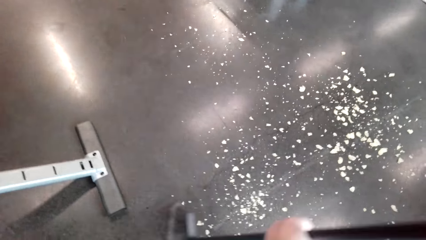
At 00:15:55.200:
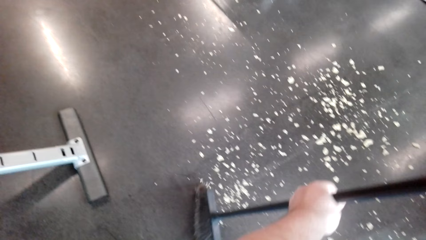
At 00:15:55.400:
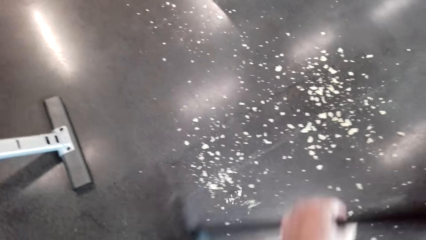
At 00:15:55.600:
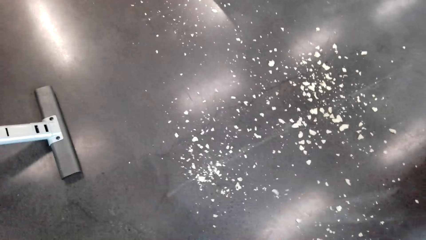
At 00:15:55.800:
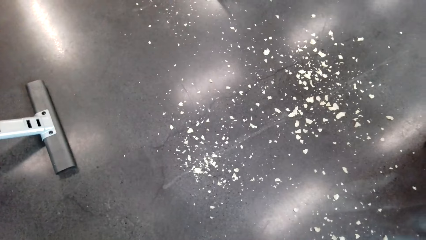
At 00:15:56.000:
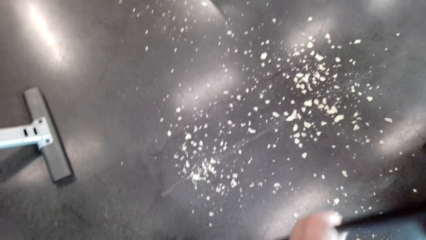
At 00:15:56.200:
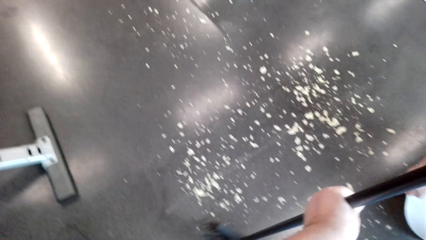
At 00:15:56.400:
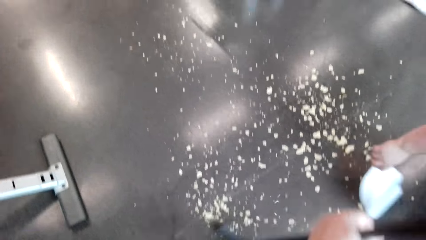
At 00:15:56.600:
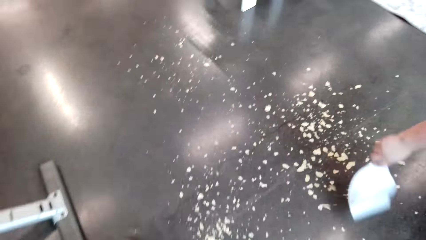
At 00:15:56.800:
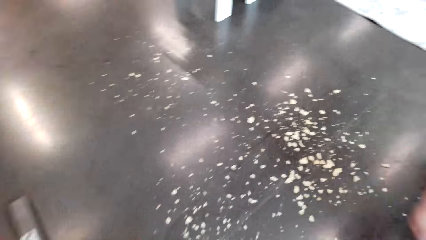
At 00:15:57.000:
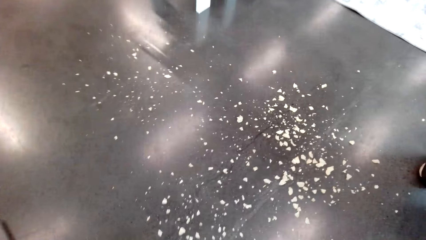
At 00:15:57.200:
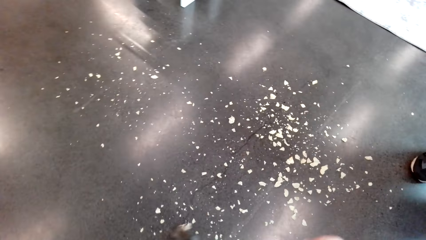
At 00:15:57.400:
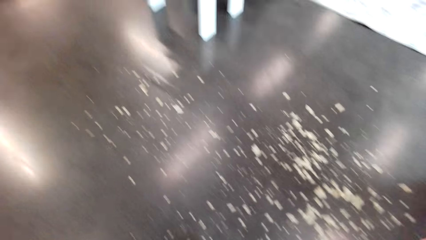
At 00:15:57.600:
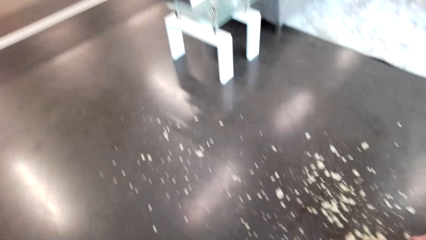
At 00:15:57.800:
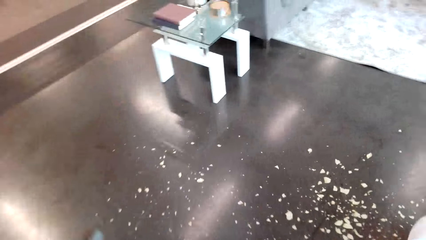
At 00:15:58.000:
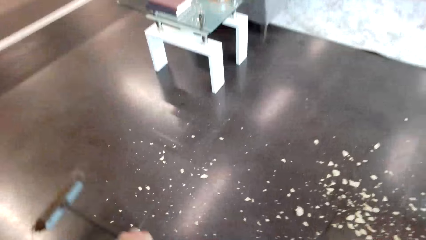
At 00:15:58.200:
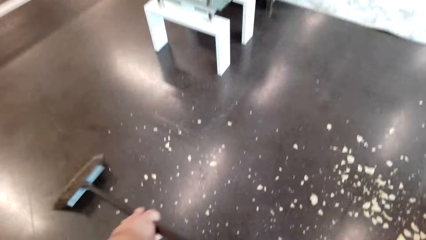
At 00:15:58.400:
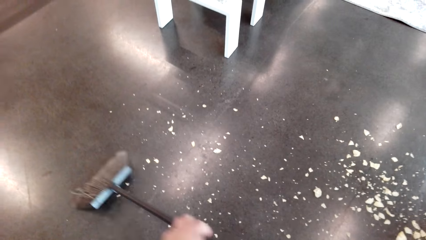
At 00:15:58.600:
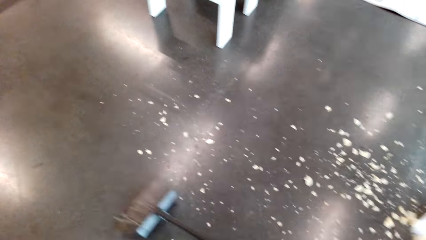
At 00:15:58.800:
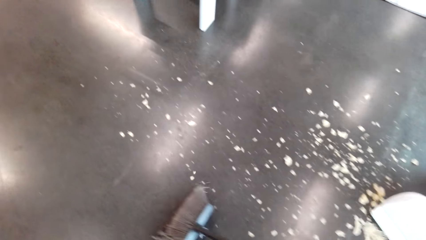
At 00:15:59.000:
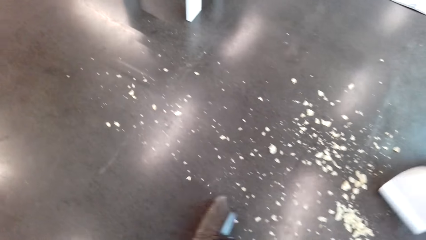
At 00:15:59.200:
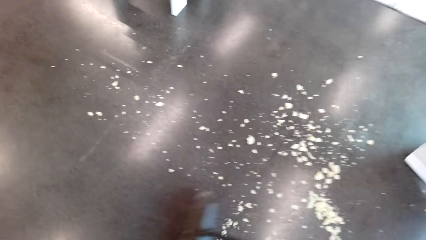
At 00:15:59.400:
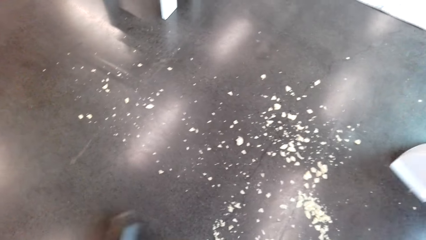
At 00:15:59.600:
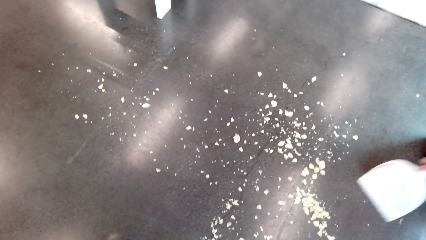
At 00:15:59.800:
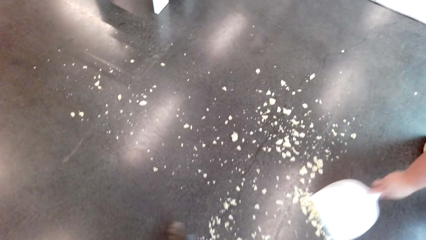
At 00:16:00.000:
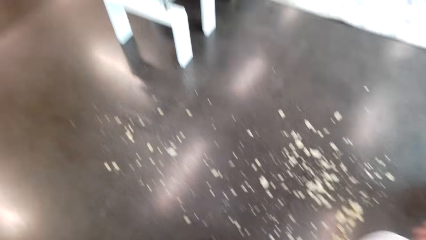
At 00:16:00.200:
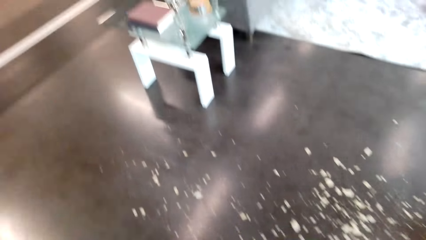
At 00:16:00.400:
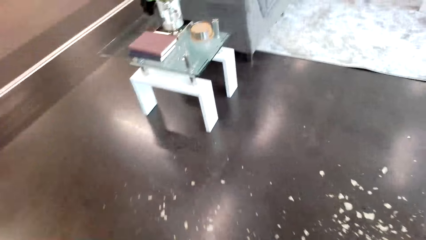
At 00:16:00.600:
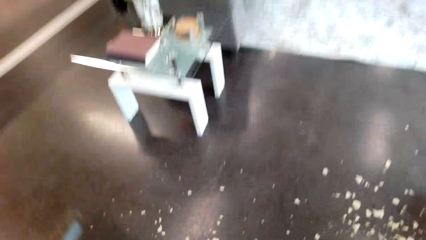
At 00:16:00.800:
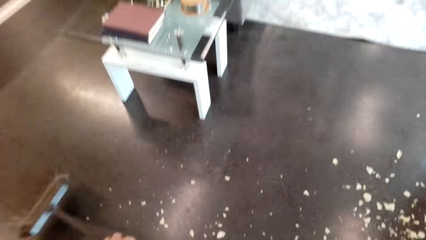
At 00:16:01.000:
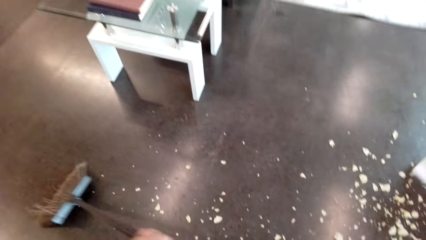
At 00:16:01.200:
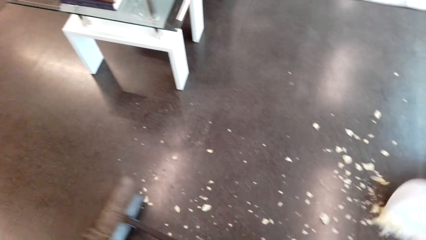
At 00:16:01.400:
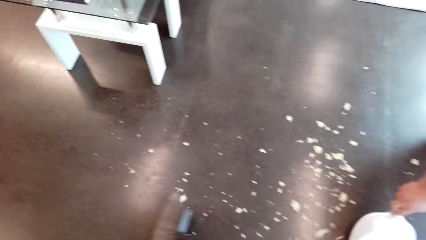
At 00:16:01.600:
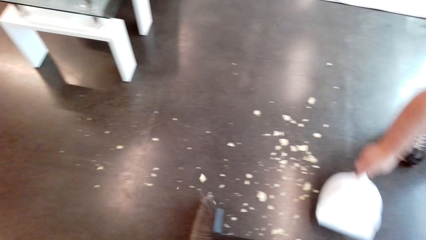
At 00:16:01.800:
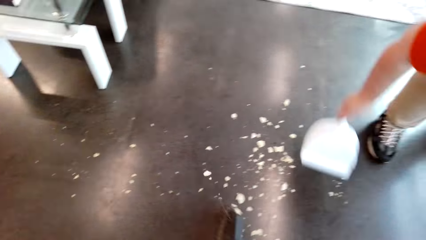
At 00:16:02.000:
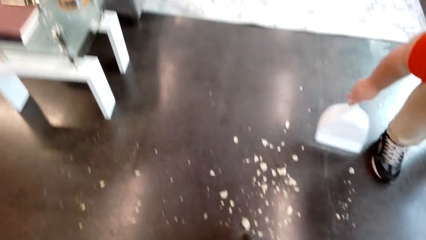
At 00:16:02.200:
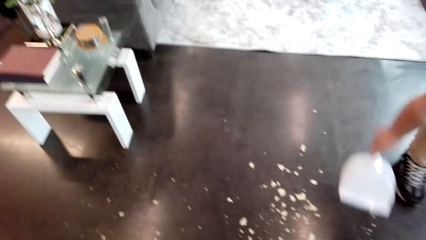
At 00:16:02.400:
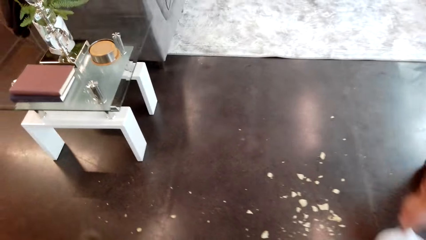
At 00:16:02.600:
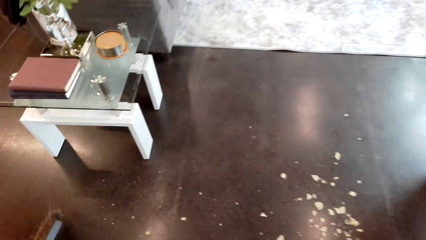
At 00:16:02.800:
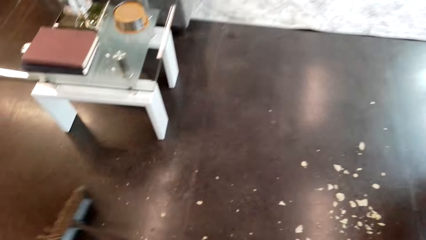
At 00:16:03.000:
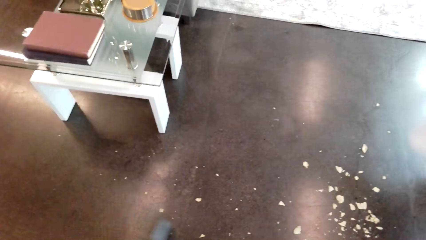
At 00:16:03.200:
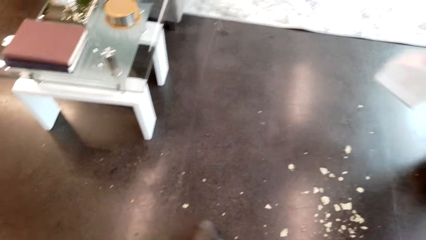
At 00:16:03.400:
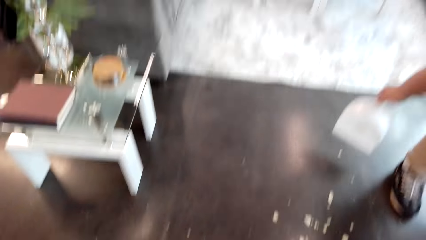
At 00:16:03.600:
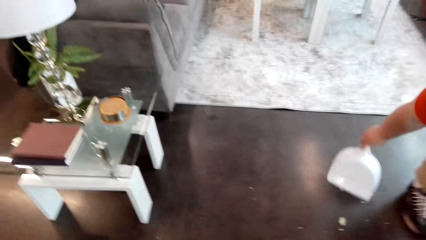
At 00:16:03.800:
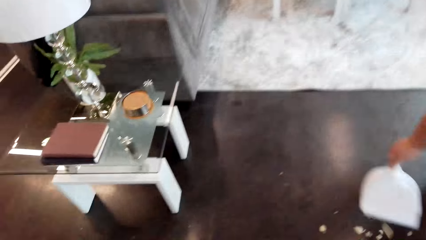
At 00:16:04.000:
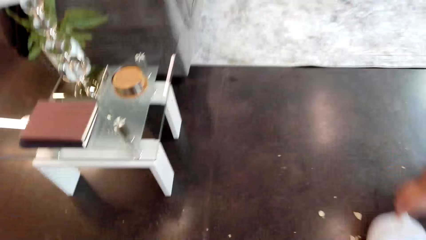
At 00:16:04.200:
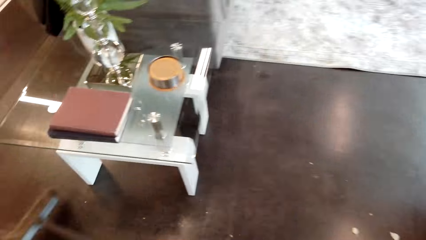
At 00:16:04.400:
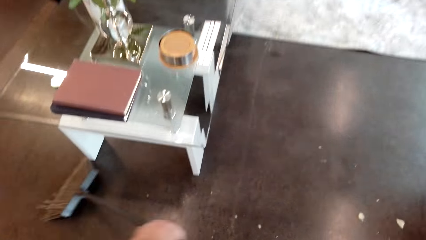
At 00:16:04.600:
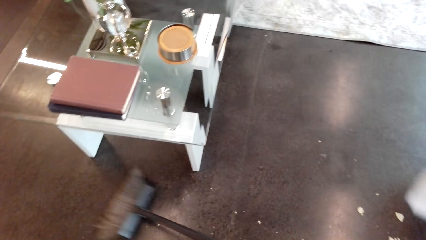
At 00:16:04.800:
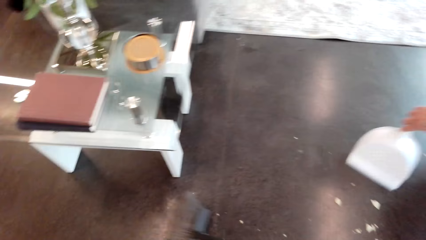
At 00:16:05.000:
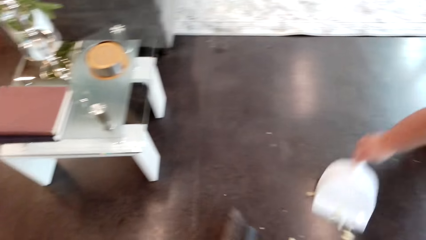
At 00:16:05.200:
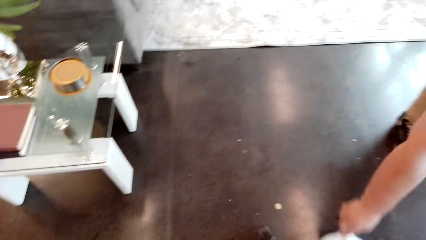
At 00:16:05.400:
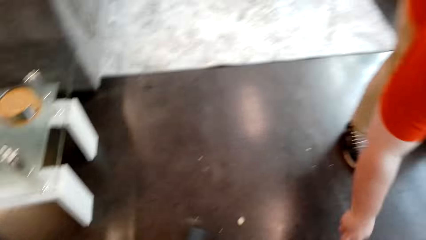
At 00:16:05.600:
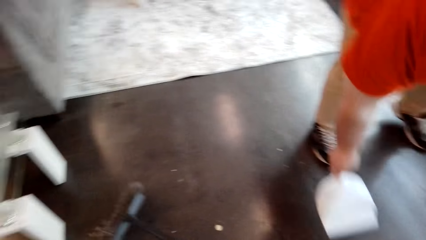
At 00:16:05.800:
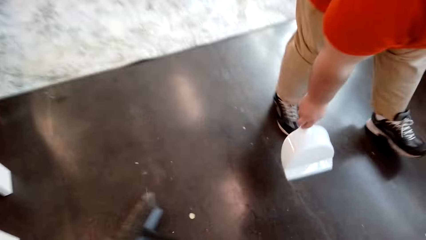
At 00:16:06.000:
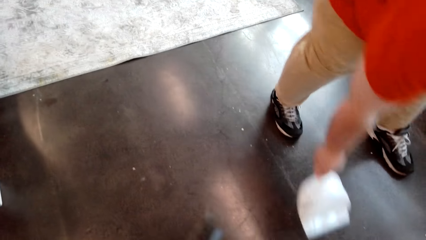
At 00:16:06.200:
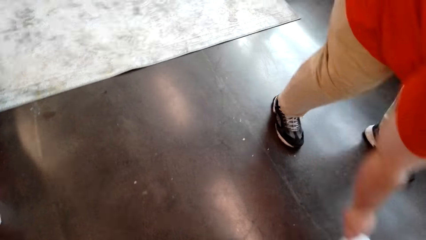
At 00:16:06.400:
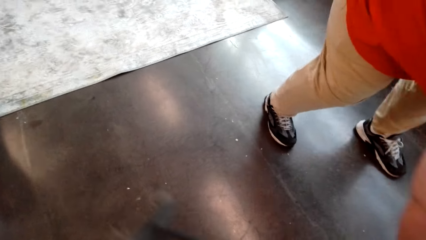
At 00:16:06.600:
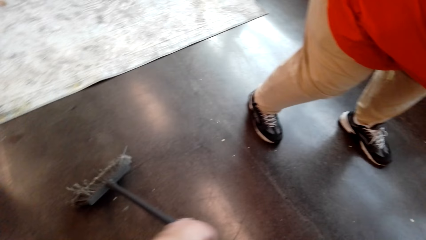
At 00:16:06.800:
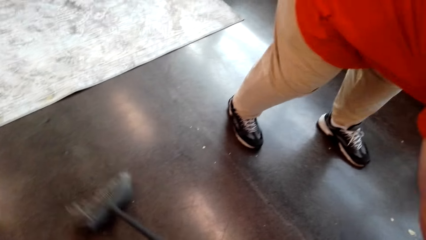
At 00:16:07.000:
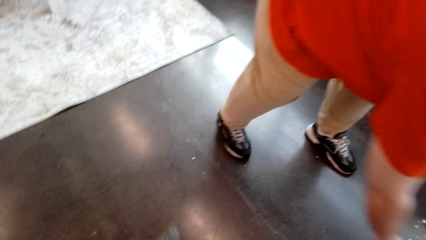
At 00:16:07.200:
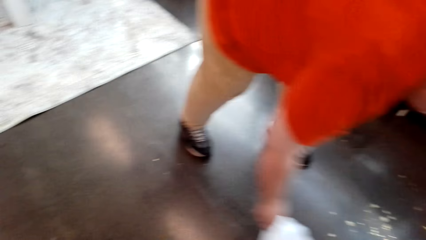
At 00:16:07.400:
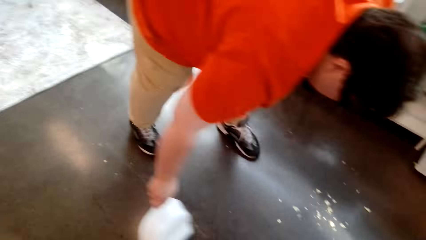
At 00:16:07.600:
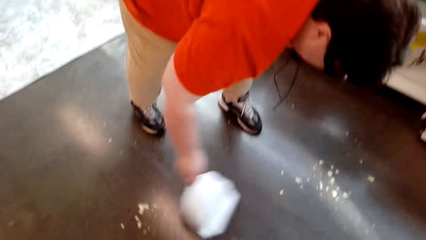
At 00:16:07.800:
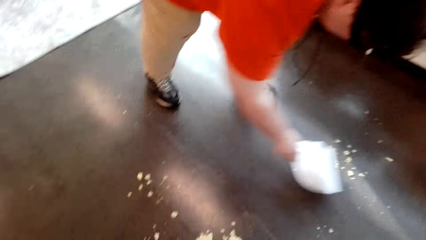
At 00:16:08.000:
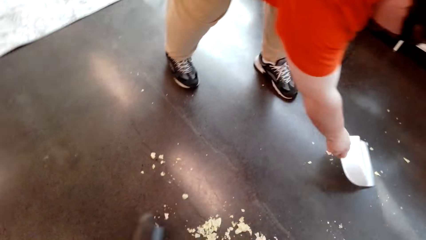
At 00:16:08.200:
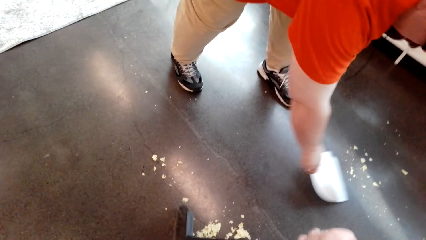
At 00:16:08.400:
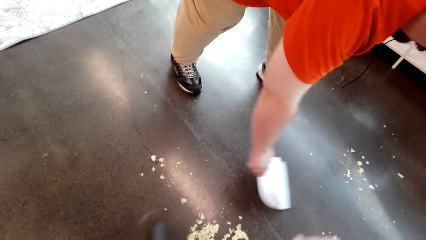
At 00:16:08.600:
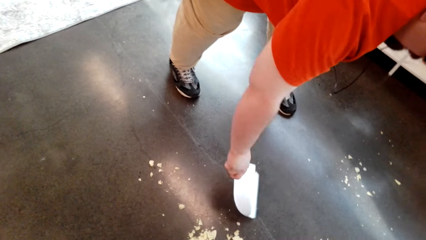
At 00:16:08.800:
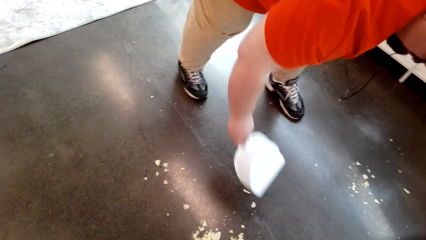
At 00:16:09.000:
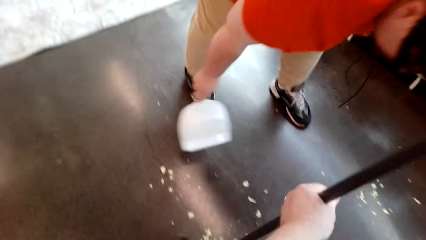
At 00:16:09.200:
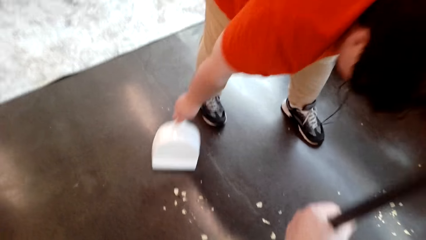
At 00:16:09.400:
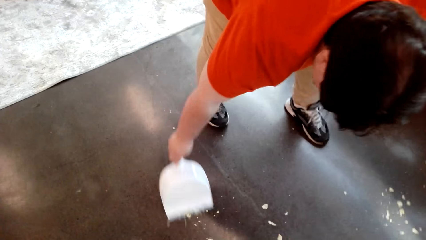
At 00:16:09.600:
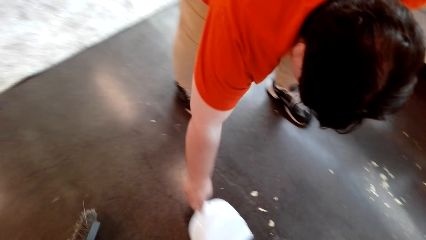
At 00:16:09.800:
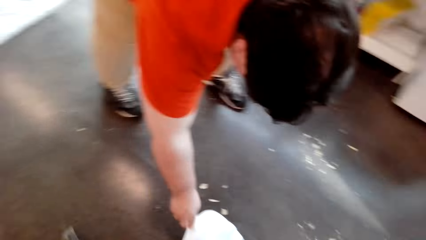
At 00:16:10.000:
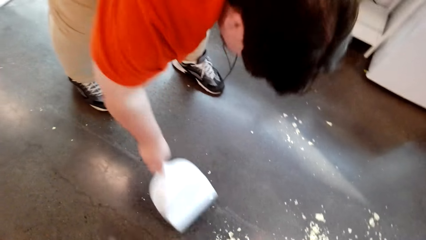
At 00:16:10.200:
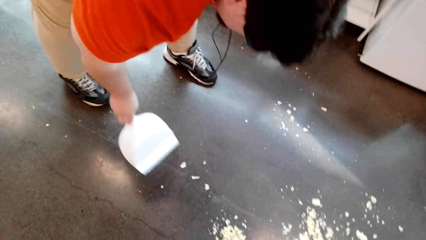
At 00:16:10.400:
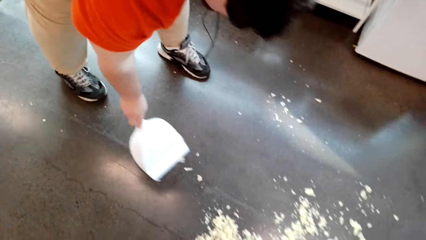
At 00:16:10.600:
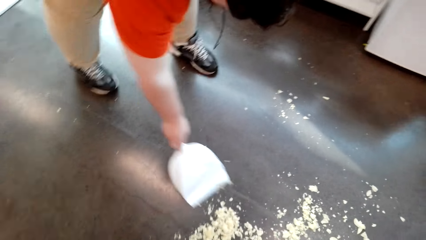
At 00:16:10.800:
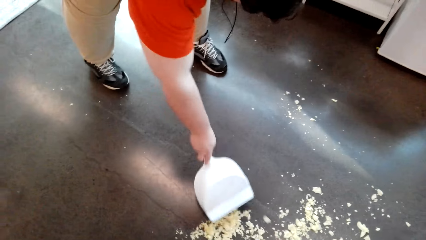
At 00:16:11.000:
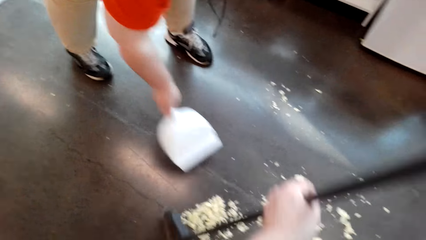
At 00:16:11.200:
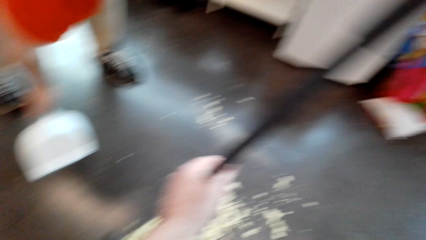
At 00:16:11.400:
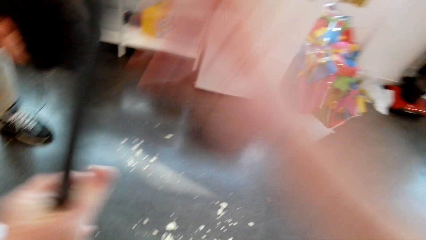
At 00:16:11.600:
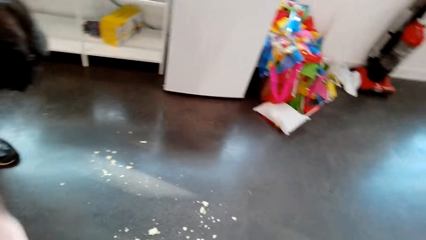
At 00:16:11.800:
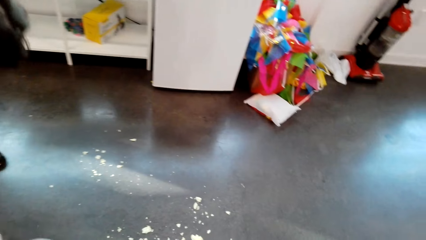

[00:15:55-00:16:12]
The camera wearer sweeps the floor with the broom. A man sweeps the floor with the dustpan. The camera wearer sweeps the floor with the broom. The man puts the dirt in the dustpan. The man puts the dirt in the dustpan again. The camera wearer sweeps the floor. The man puts the dirt in the dustpan. The camera wearer sweeps the floor. They converse with the man. The man puts the dirt in the dustpan.
